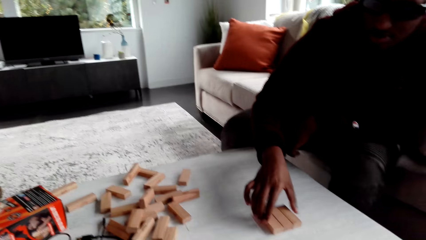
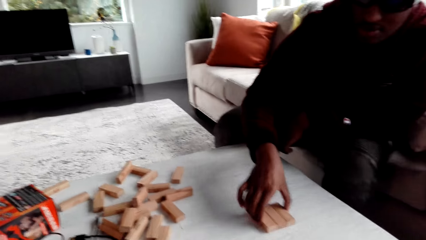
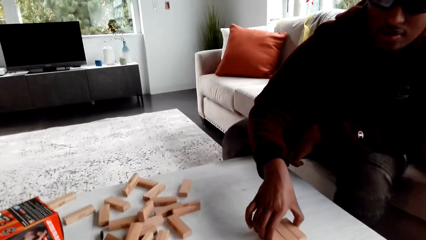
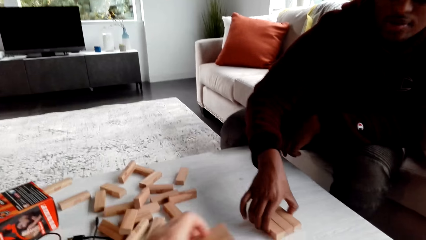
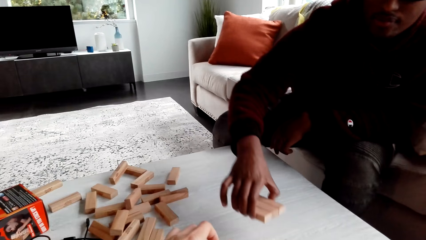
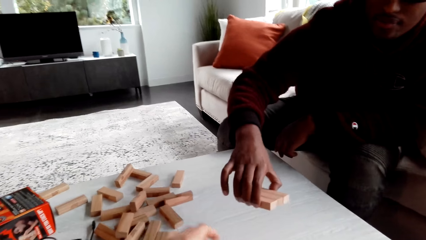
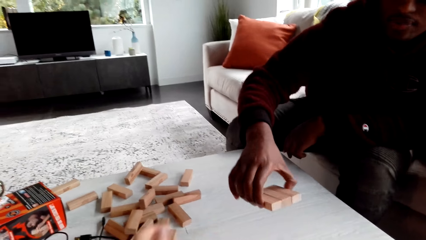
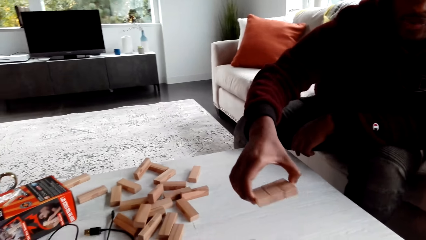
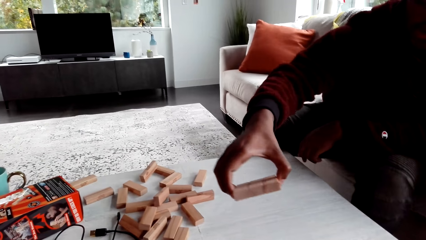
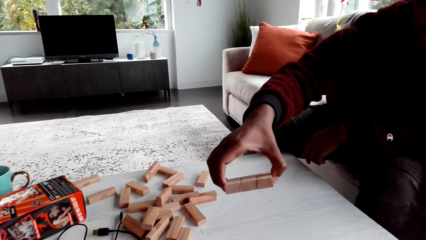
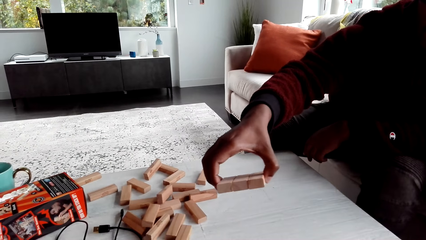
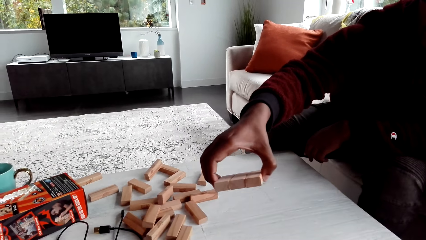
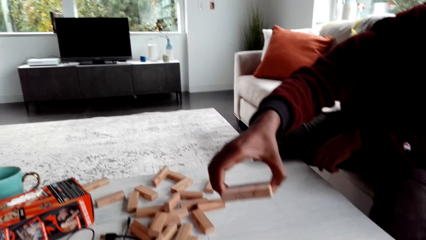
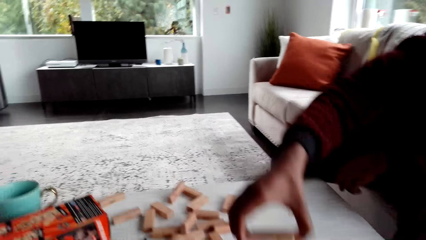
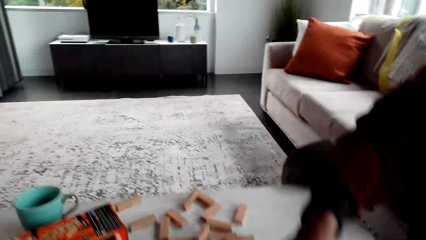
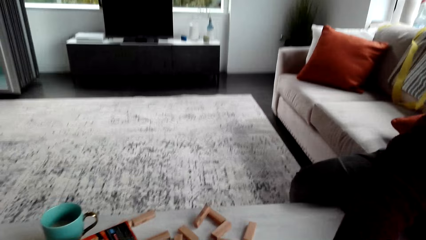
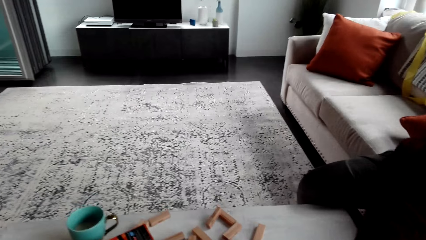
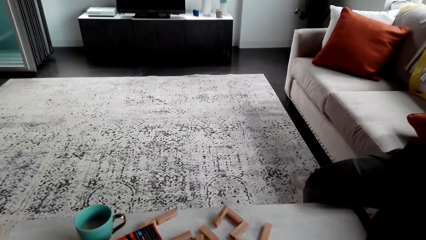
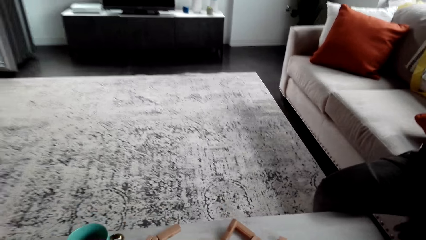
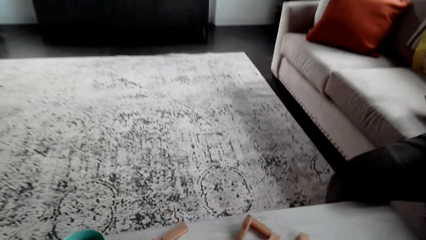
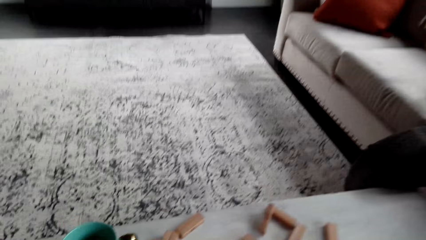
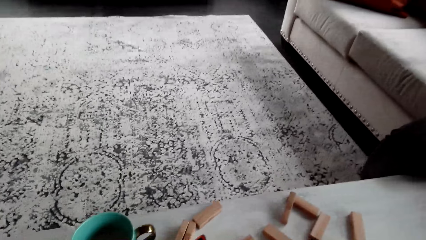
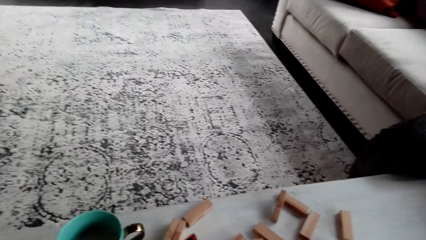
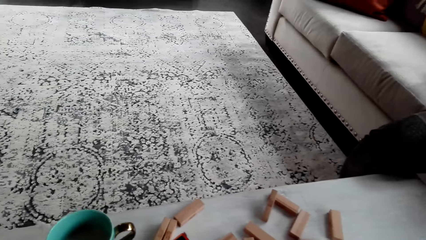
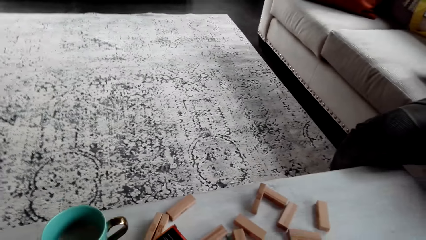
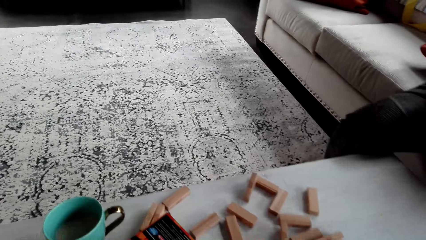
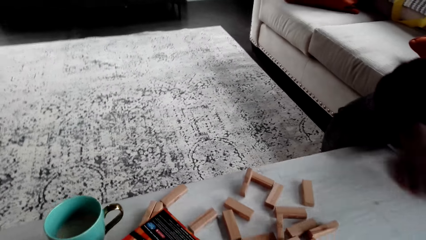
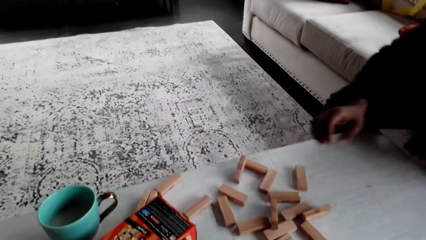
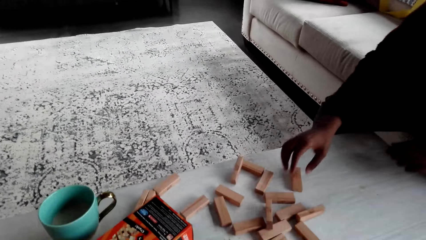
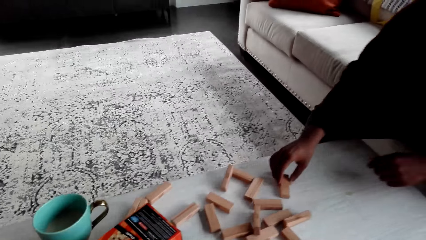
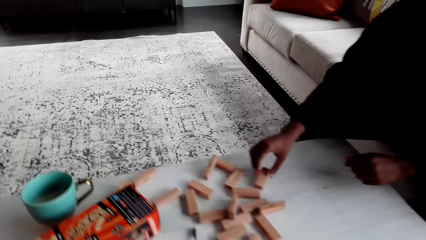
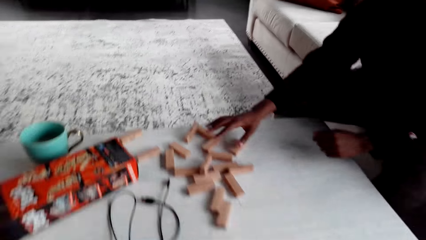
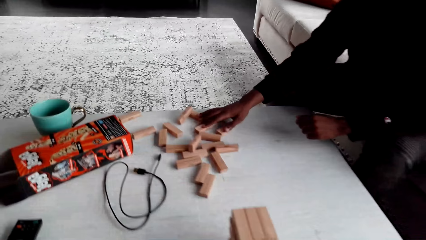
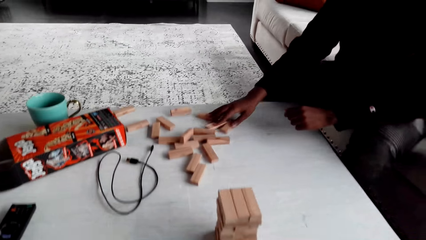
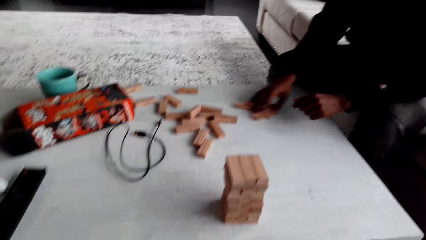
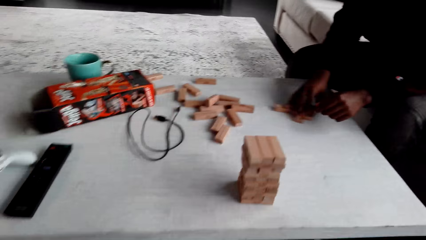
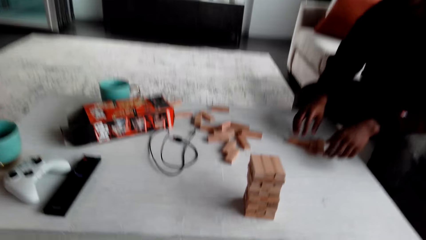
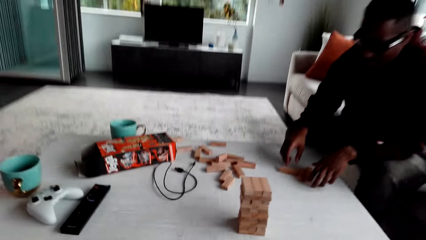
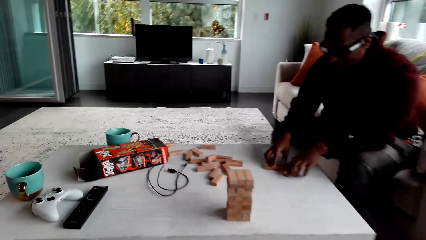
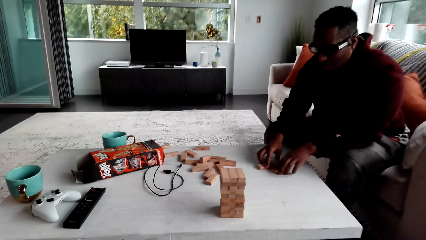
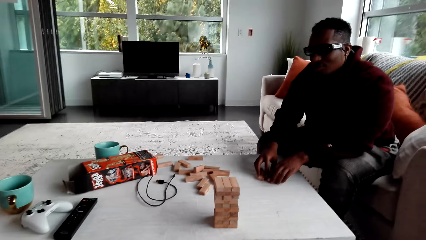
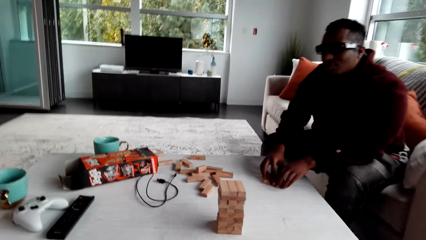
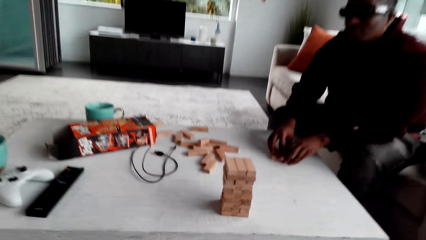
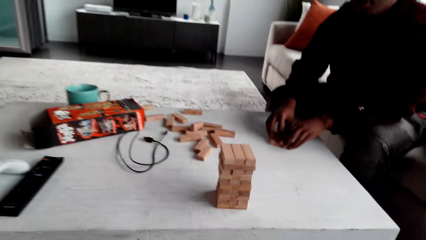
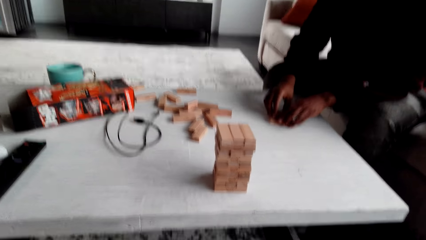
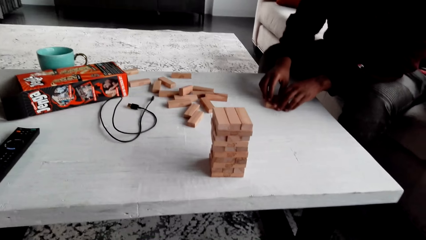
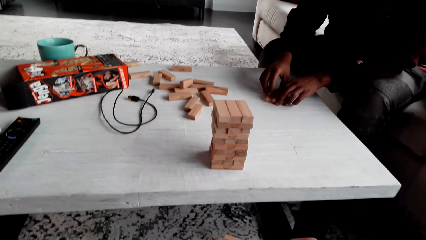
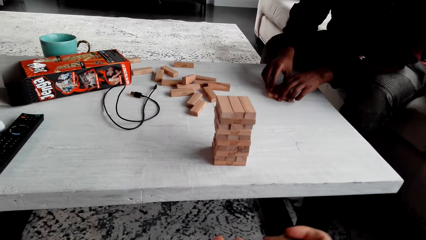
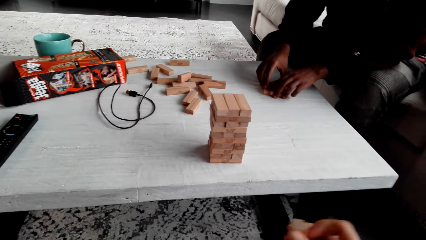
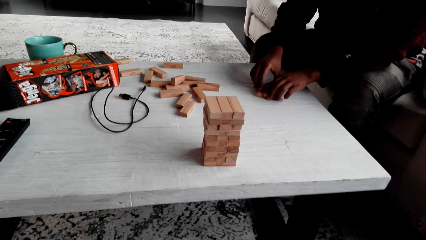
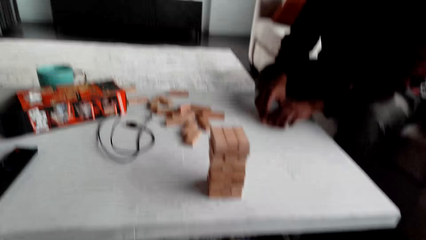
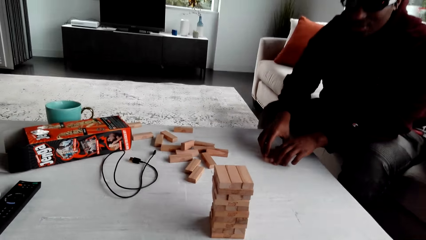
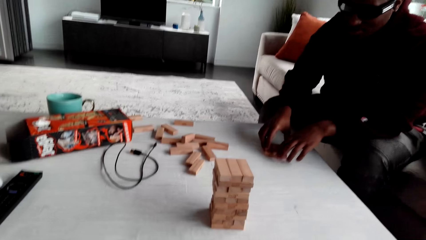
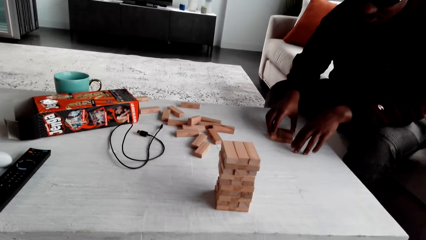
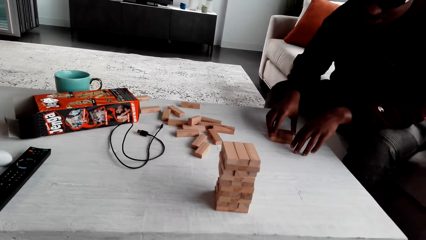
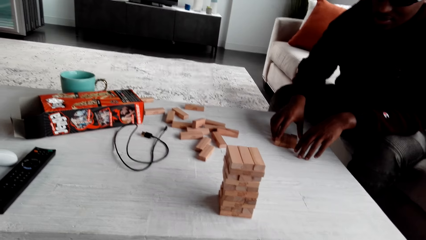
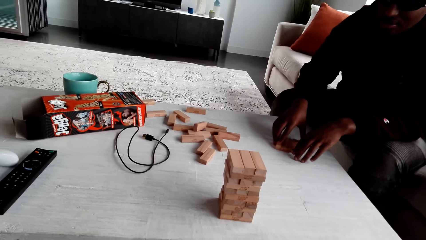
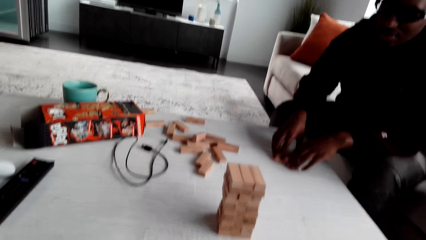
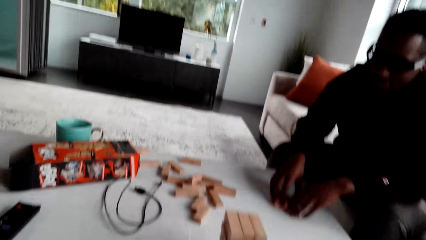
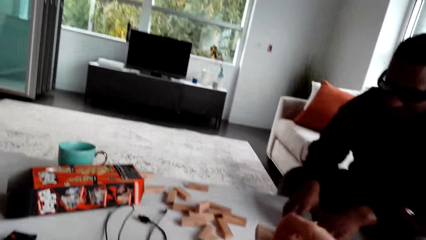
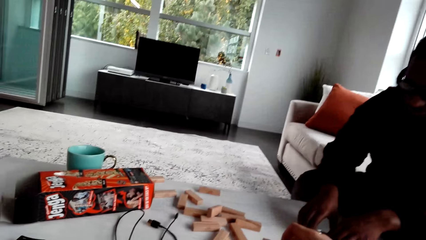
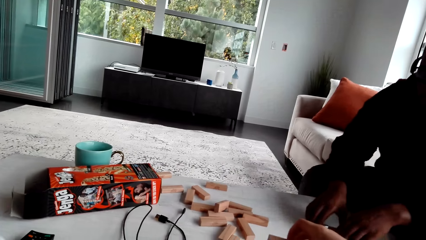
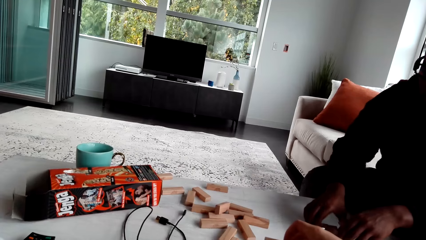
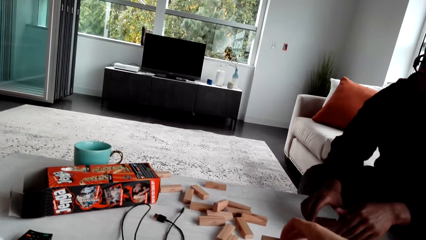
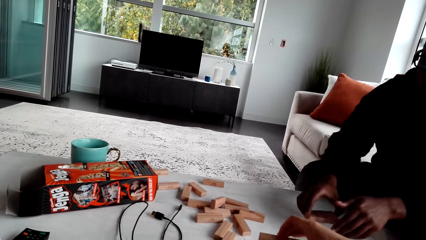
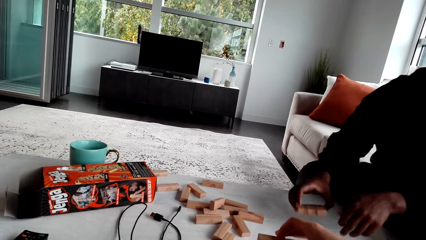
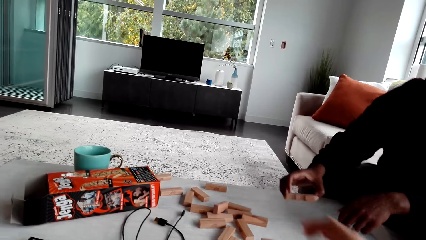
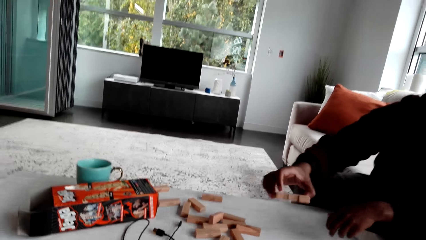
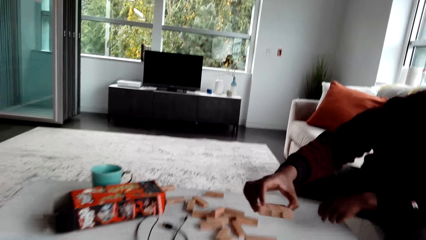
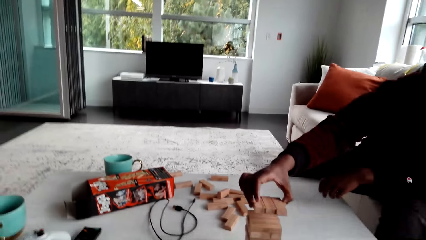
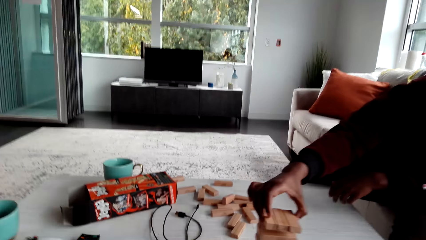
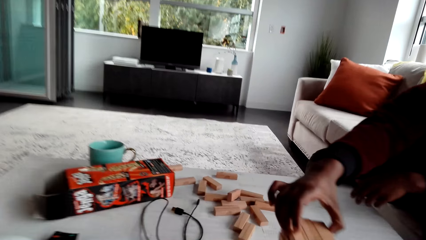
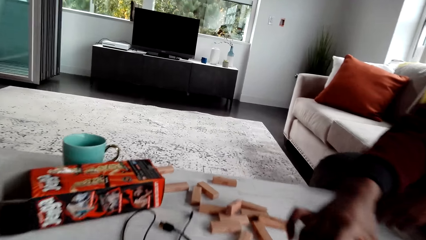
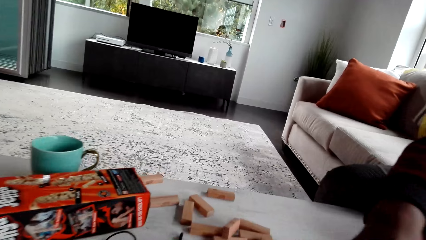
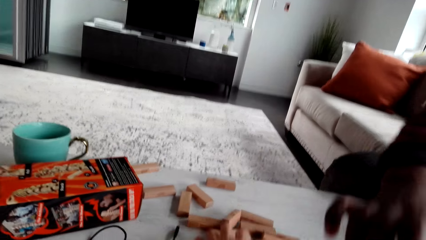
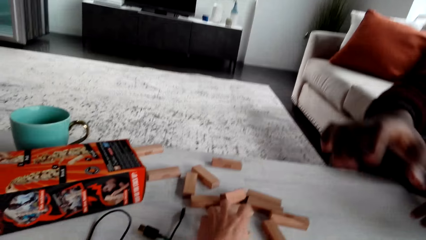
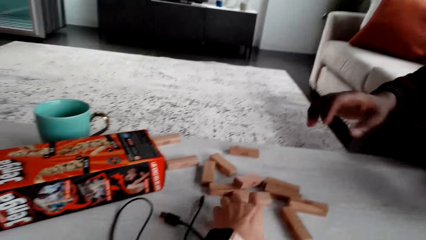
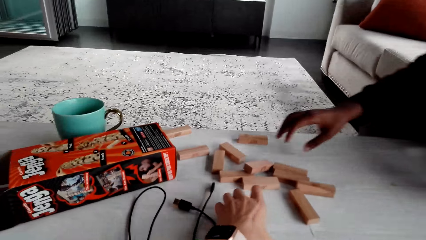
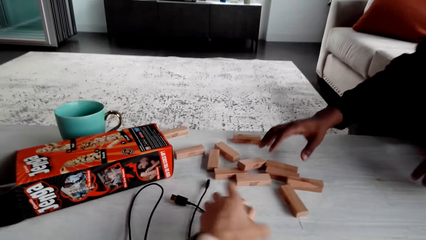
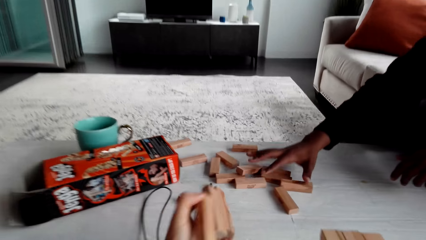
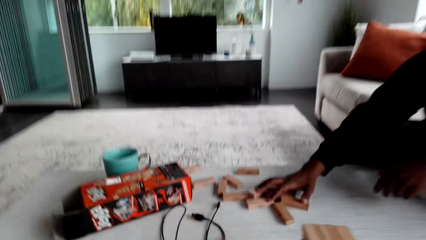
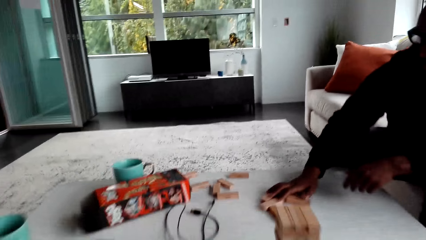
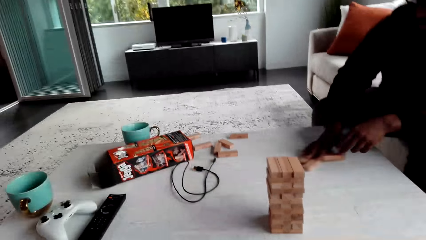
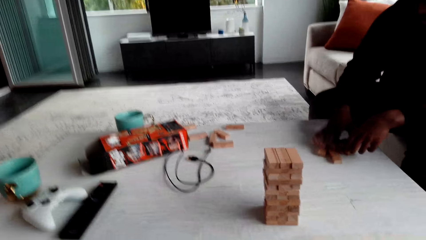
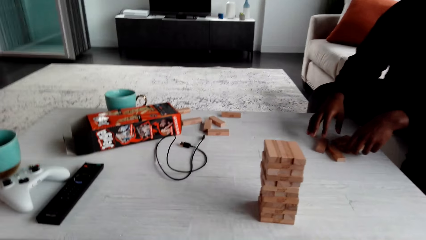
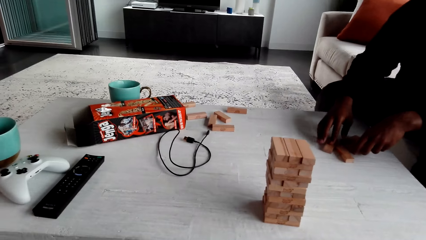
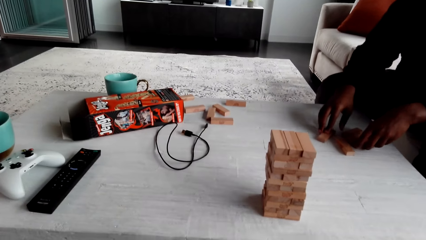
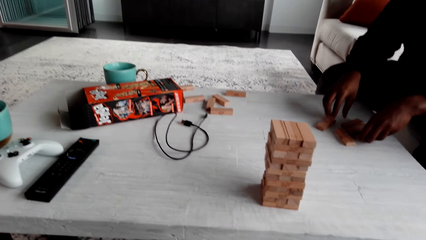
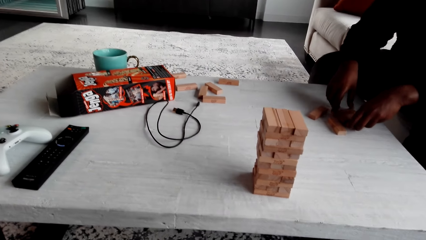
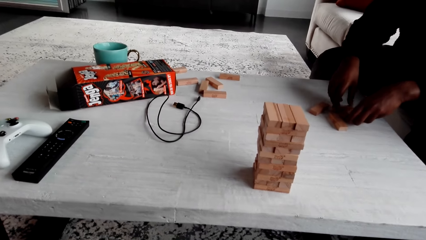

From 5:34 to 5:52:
The camera wearer plays the jenga game. They dialogue with a man. The man plays the jenga game. The camera wearer dialogues with the man. They move. They dialogue with the man. They play the jenga game. The man plays the jenga game. The camera wearer dialogues with the man.
